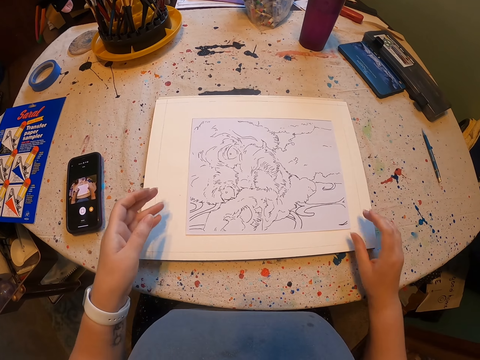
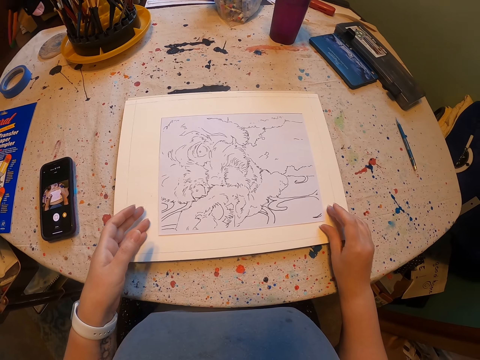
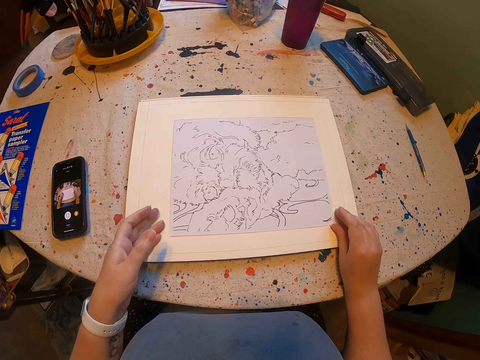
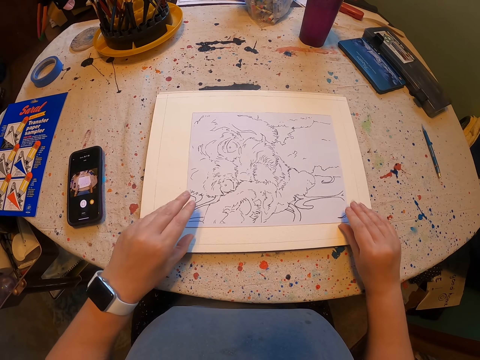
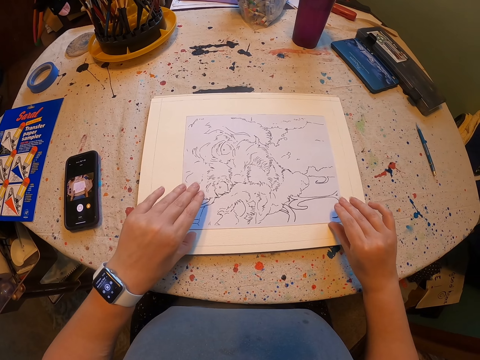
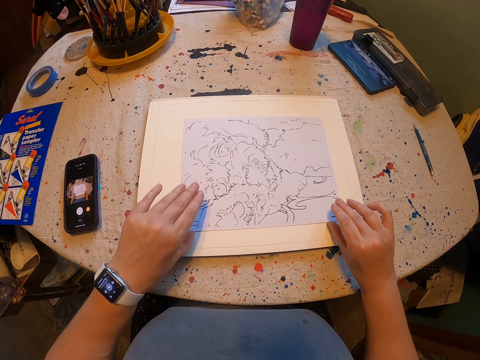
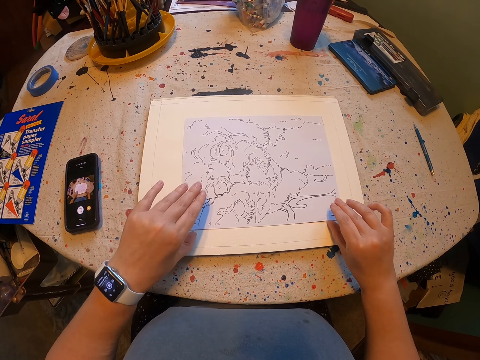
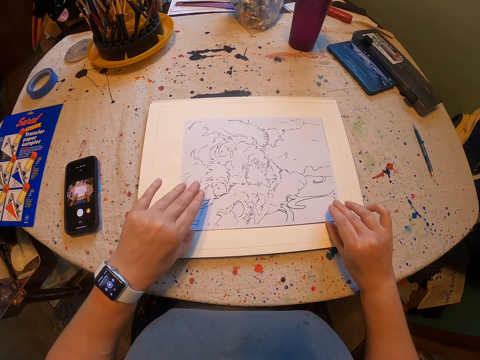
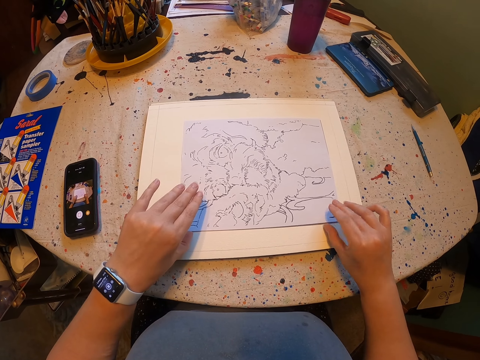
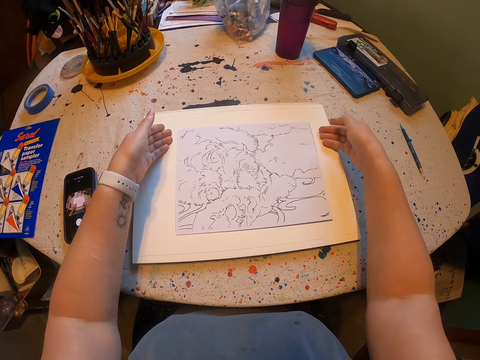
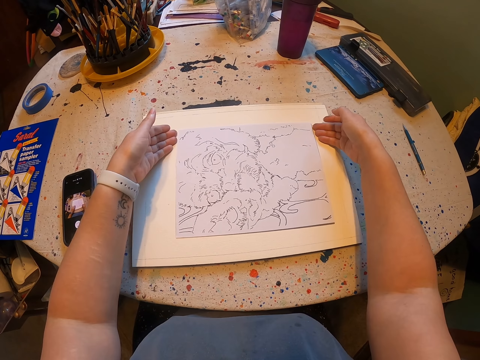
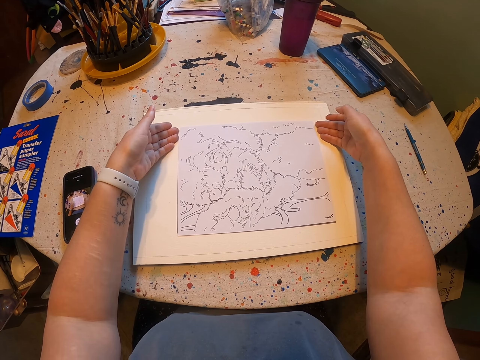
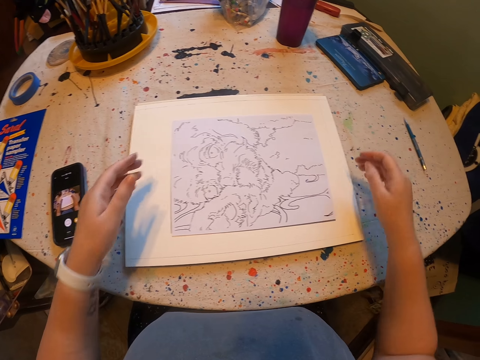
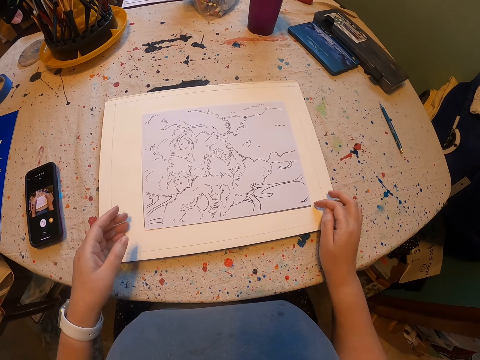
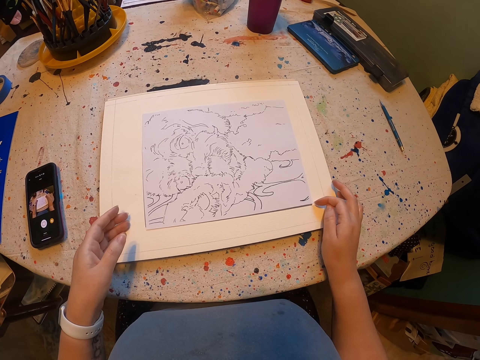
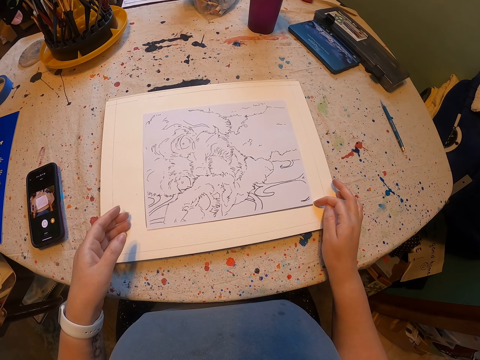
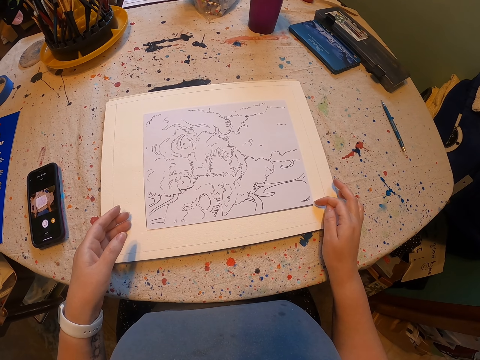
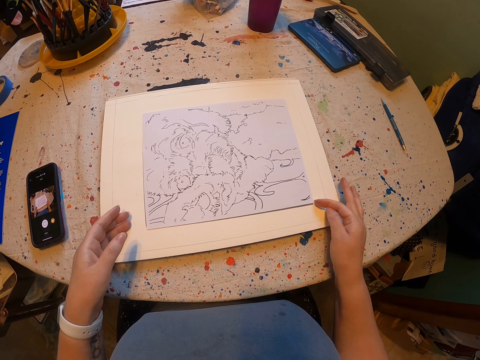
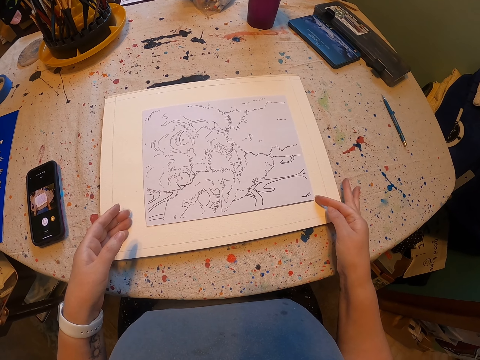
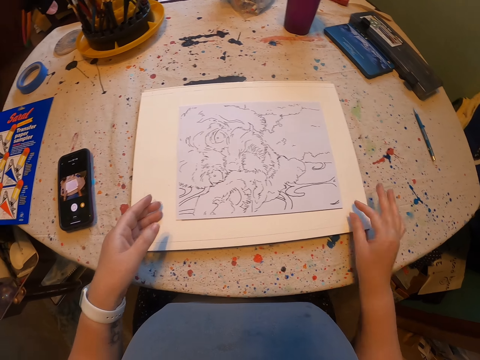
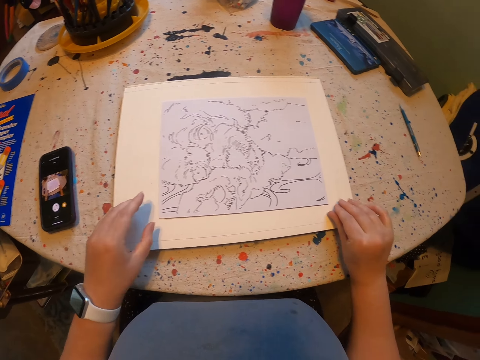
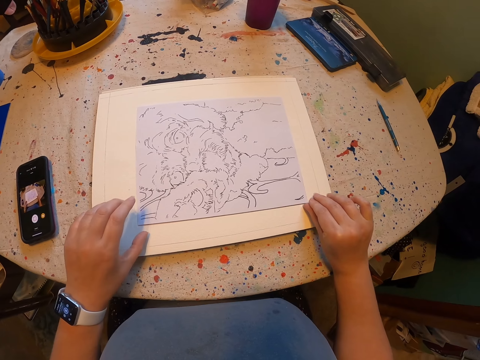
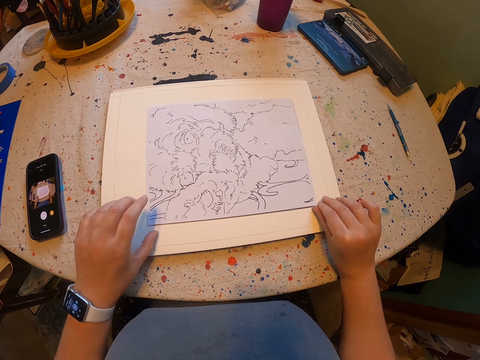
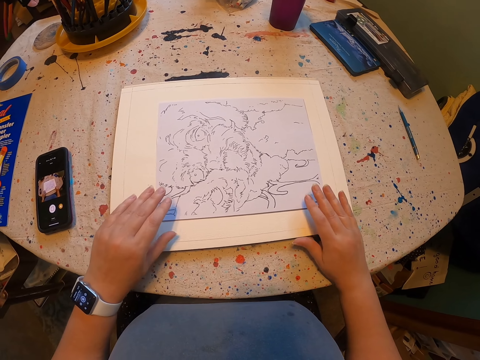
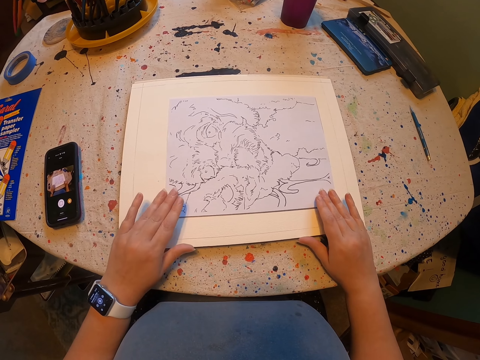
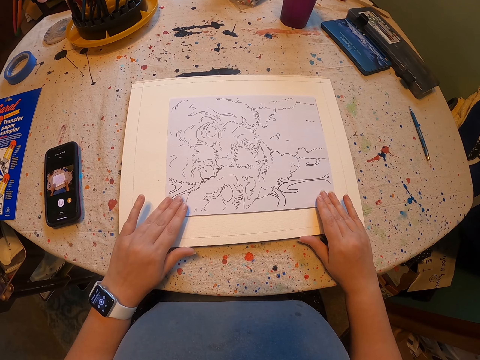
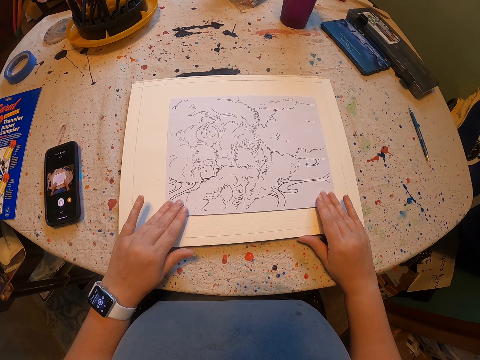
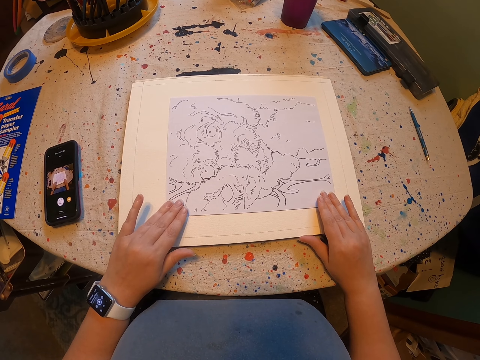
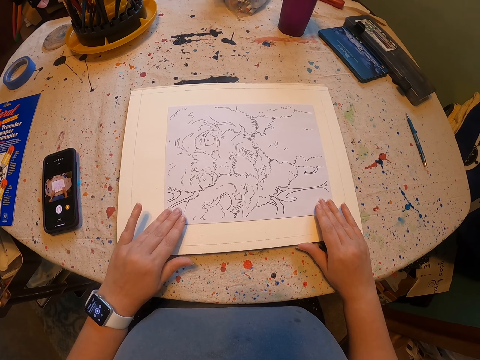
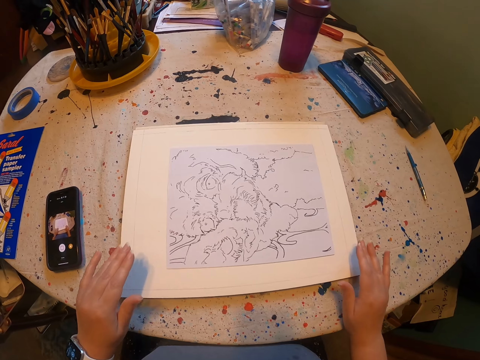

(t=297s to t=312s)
The camera wearer moves hands. They hold the paint paper. They move hands. They adjust the paint paper.

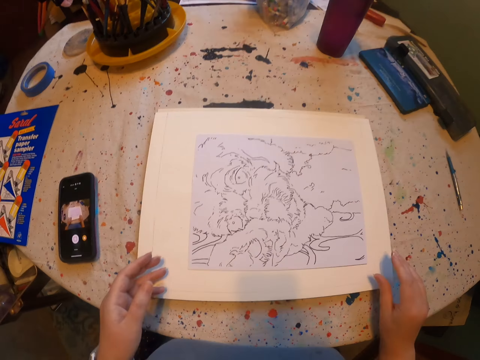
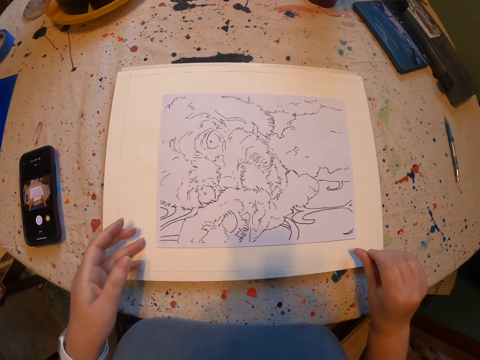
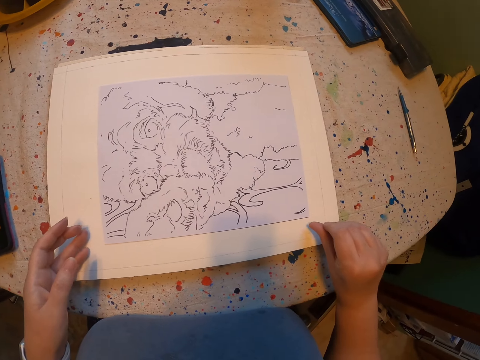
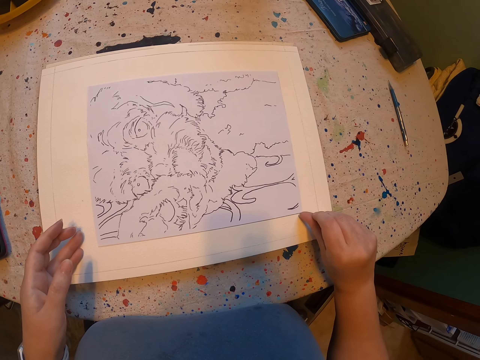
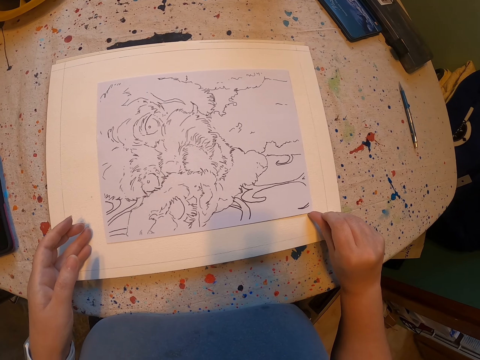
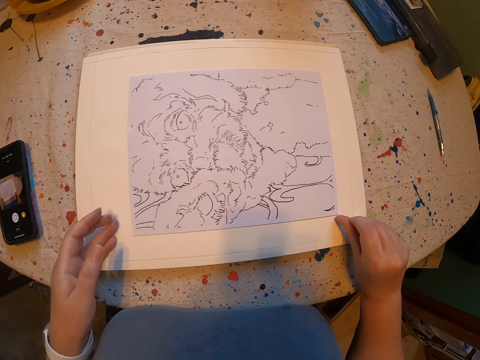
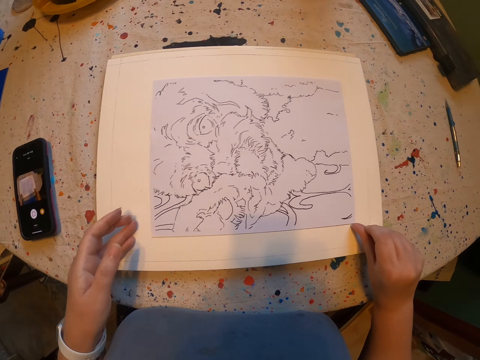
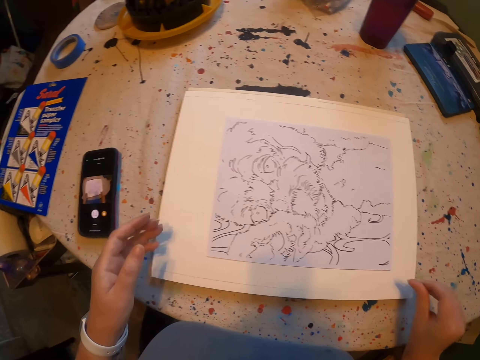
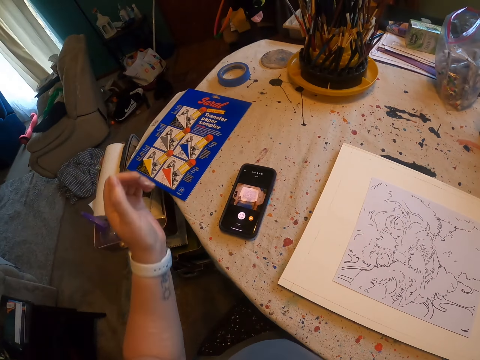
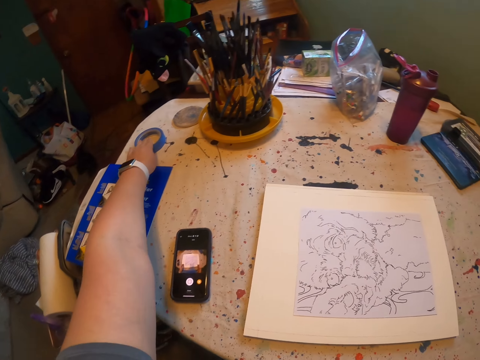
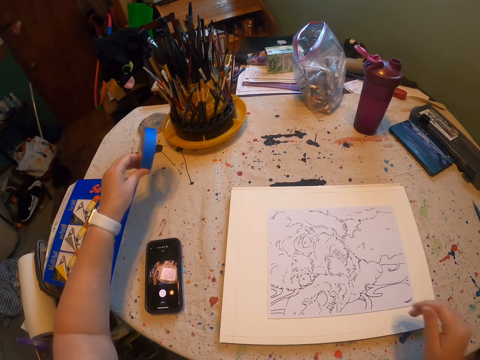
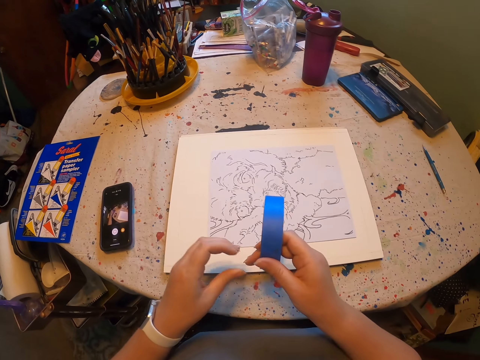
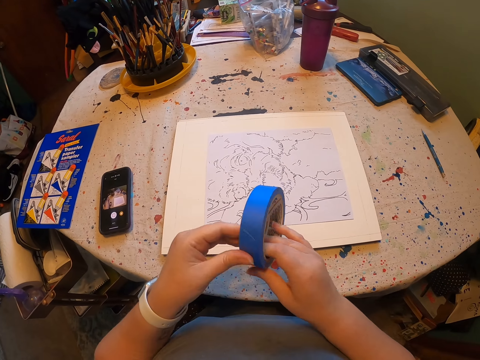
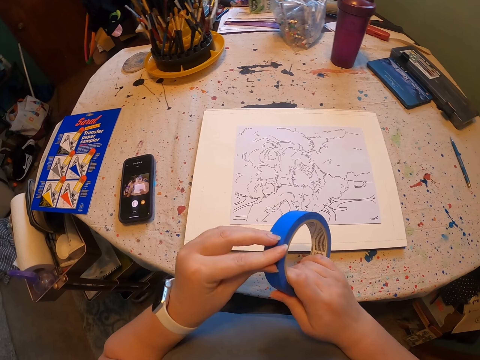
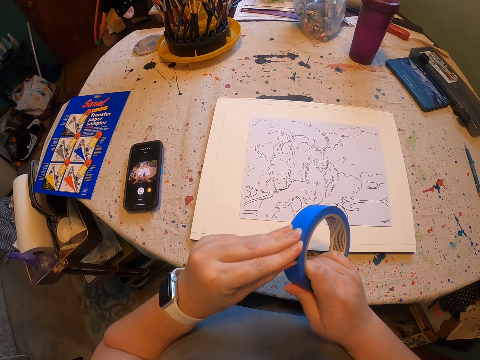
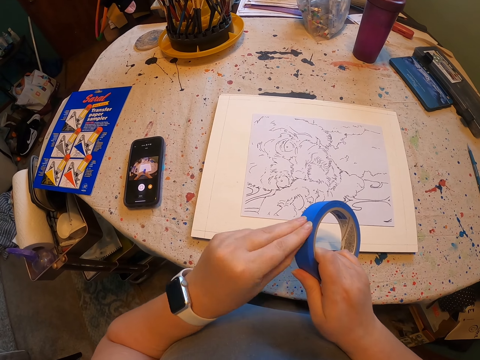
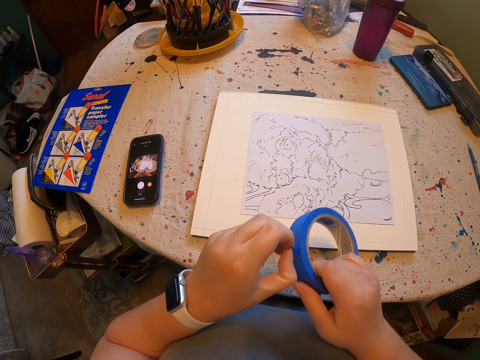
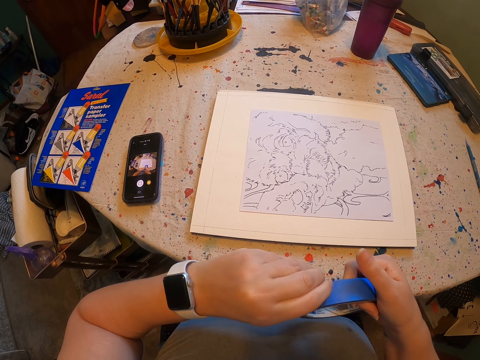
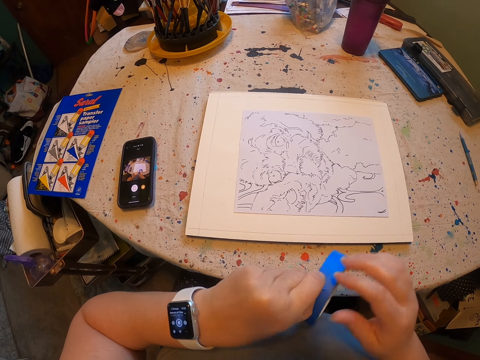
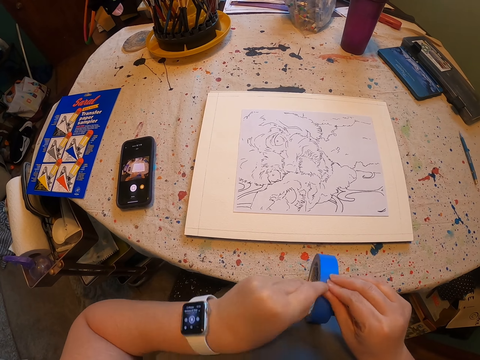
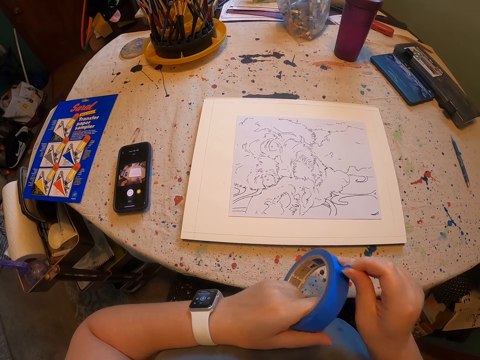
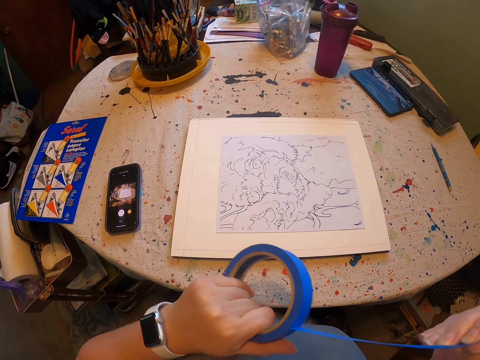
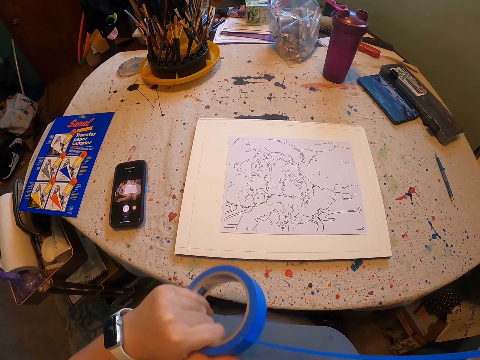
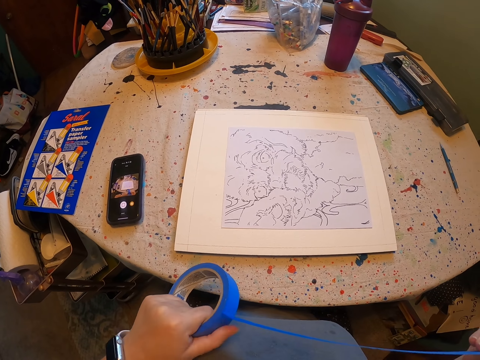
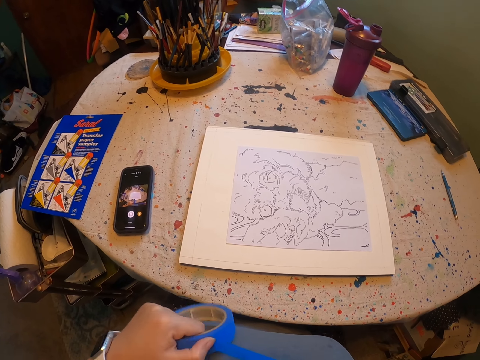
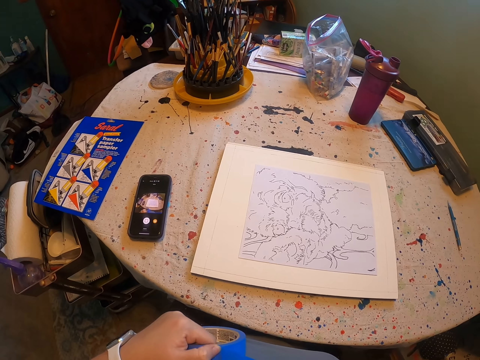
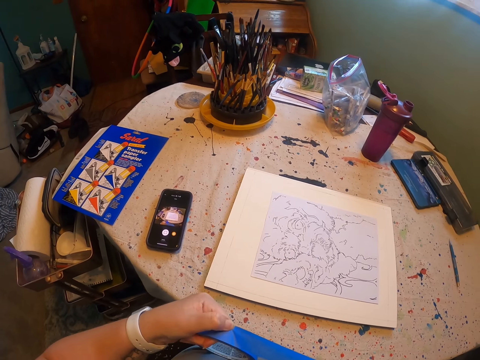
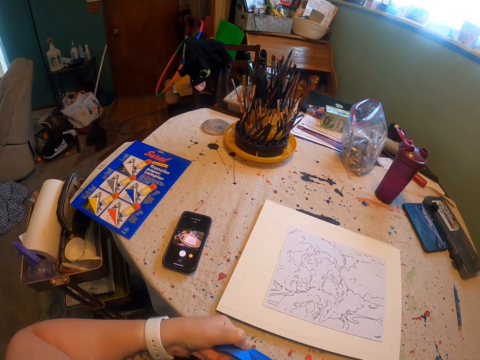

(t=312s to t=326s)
The camera wearer picks the sellotape. They hold the sellotape. They cut the sellotape.
